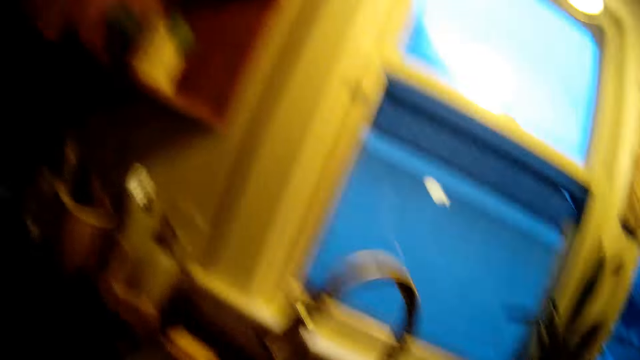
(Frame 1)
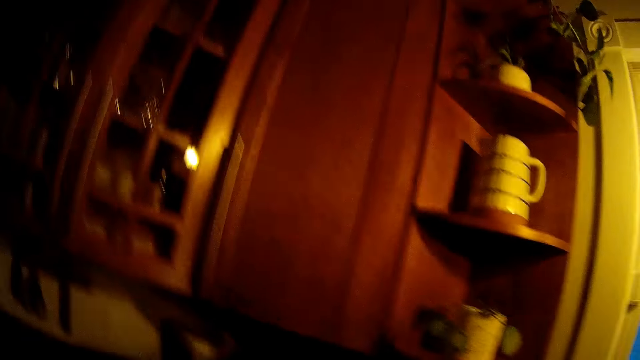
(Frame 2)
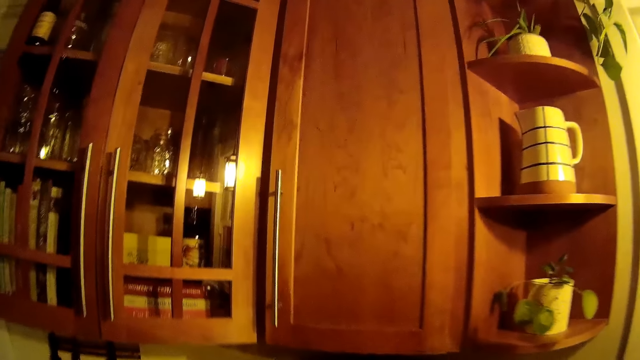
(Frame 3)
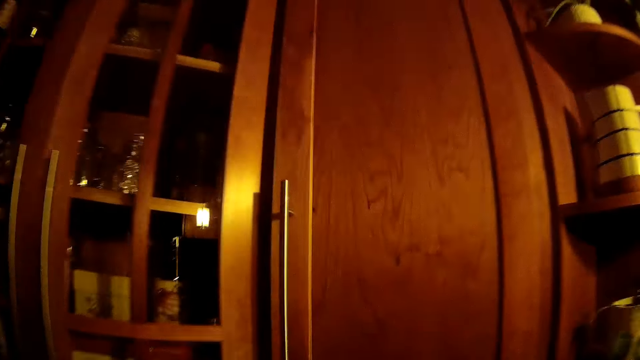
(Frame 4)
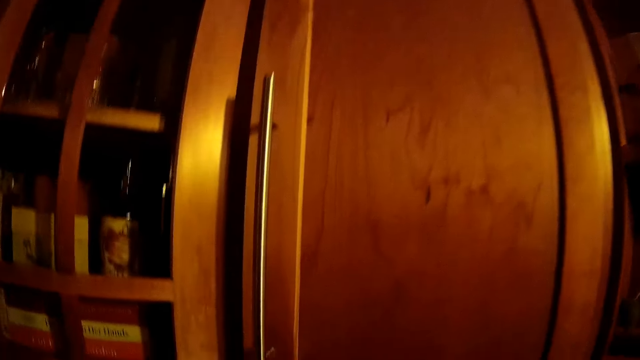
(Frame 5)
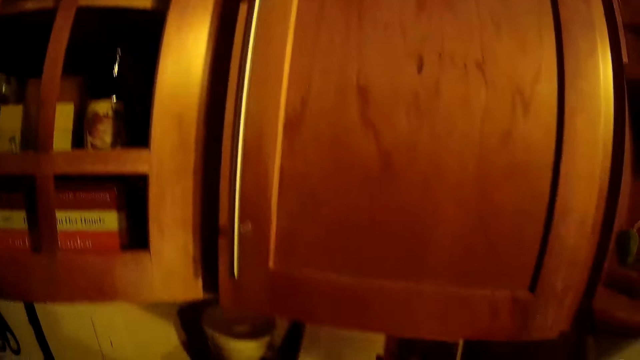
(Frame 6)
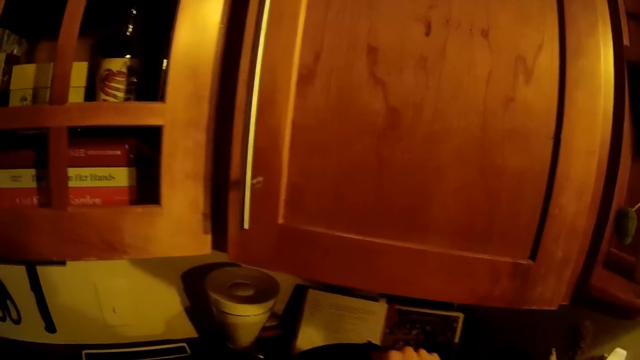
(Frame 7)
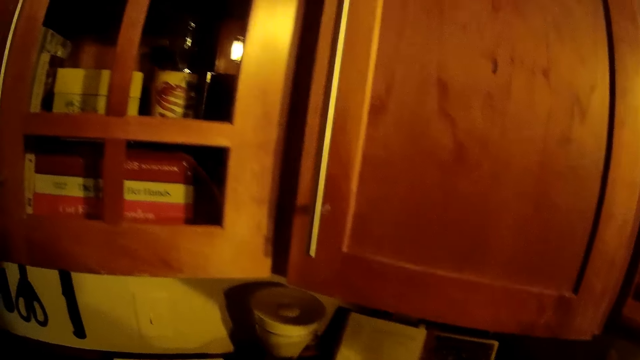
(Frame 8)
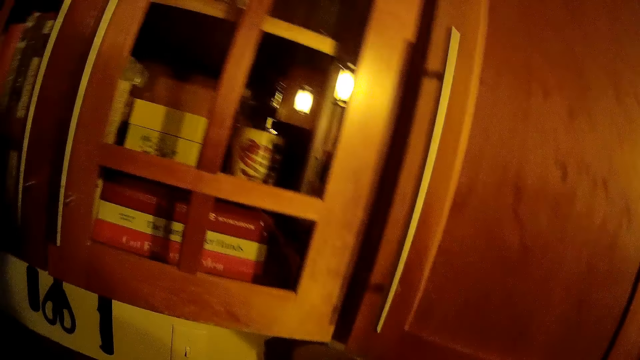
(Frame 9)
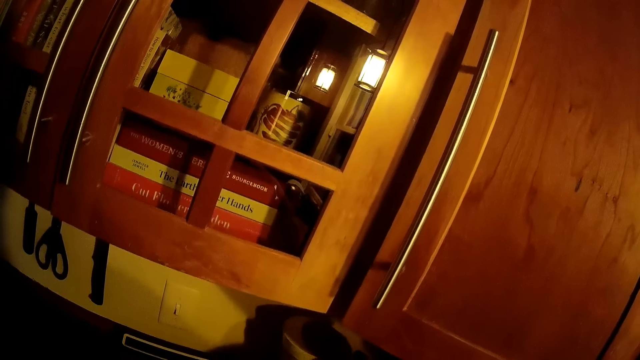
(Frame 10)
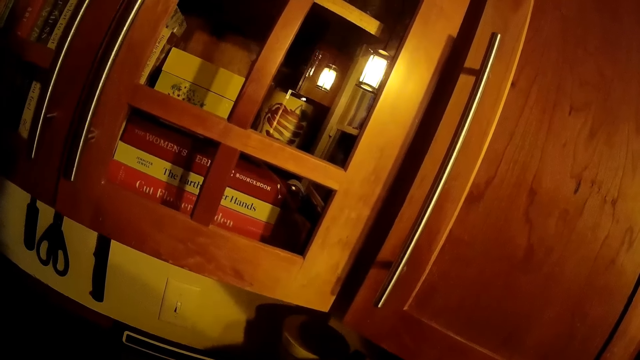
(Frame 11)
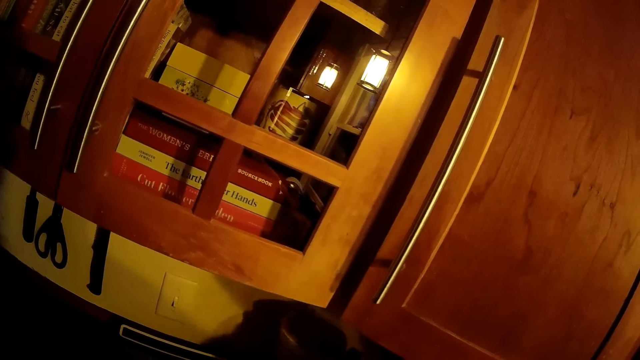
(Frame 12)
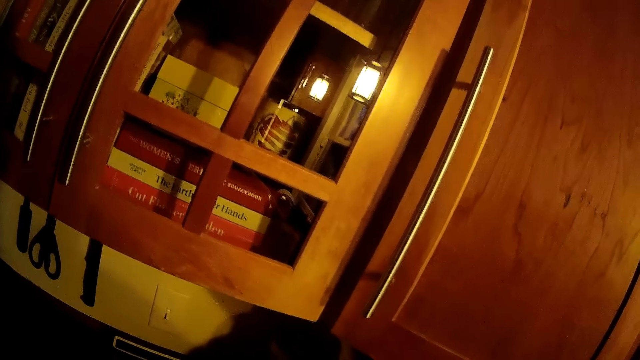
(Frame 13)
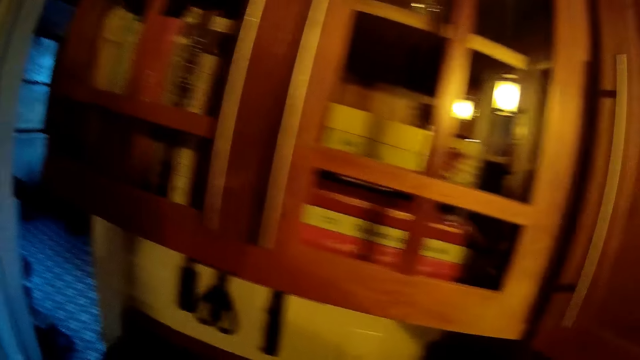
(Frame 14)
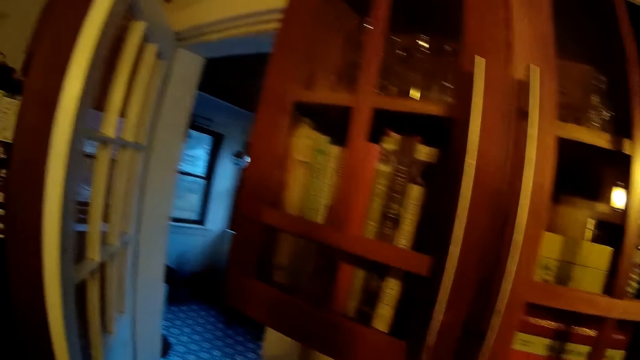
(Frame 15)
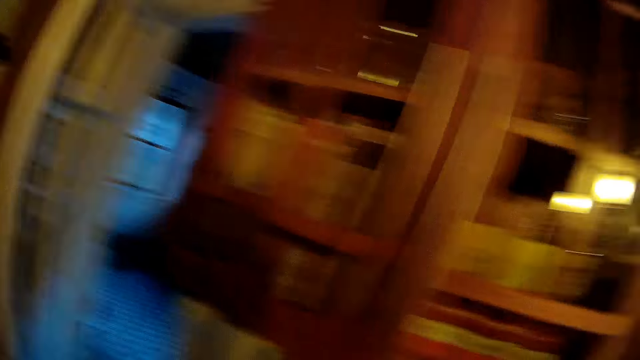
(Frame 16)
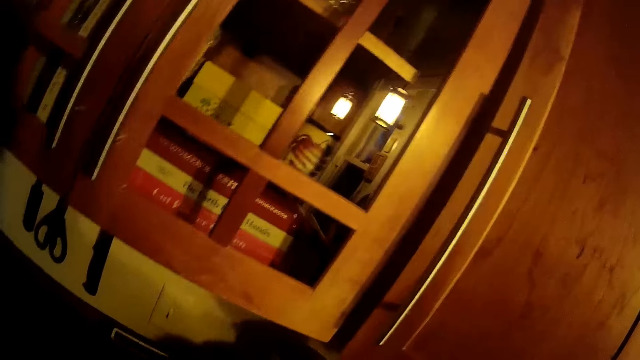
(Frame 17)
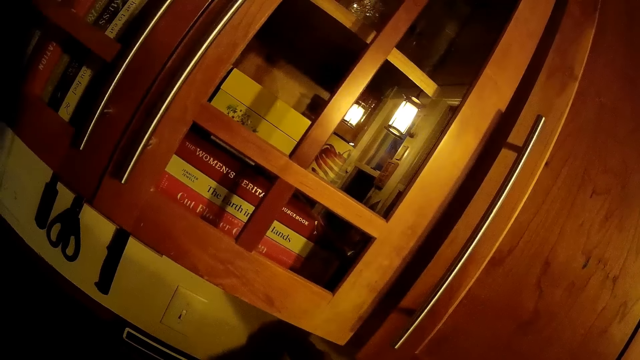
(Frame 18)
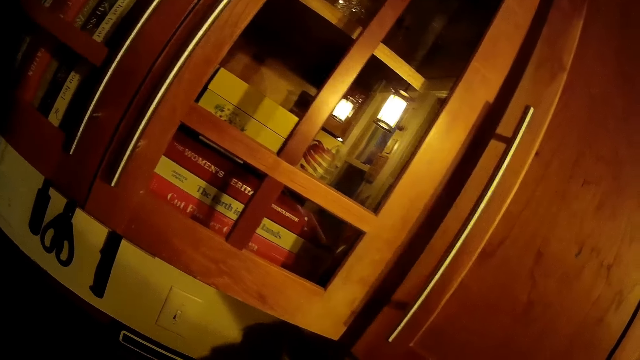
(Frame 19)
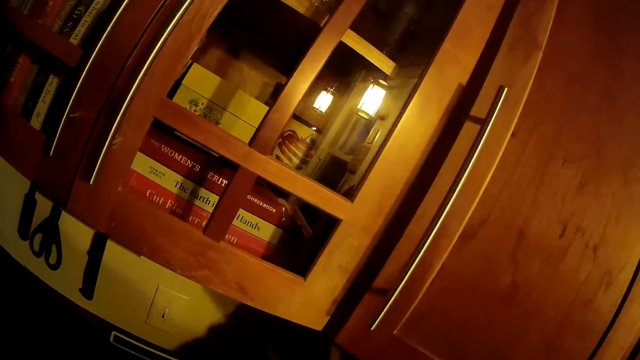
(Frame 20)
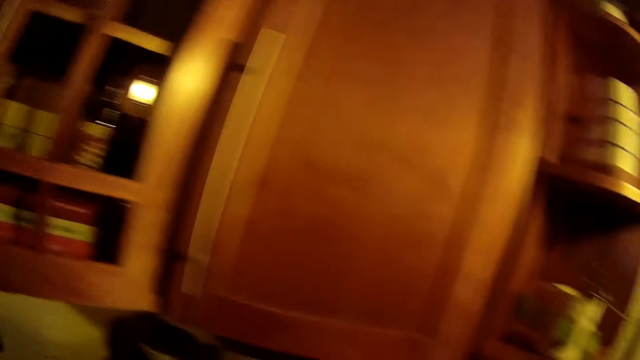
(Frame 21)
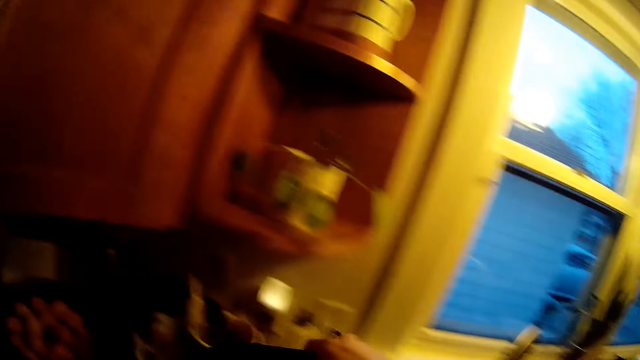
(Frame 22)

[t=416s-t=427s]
The camera wearer picks something. They open a pot on the counter.

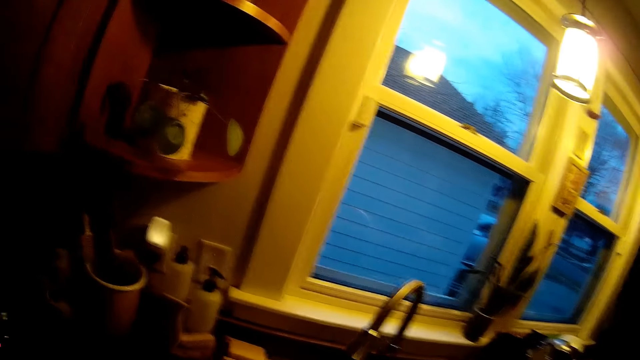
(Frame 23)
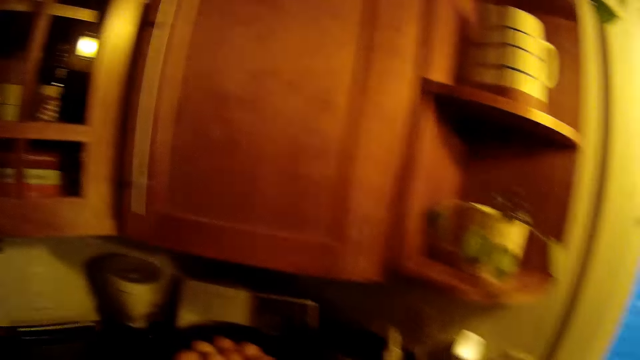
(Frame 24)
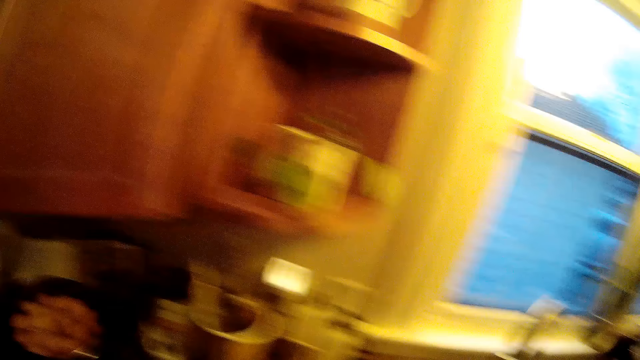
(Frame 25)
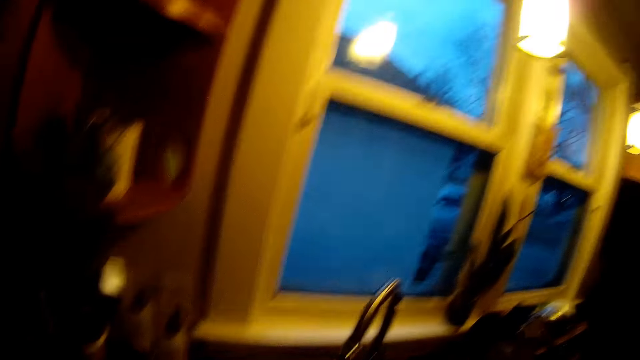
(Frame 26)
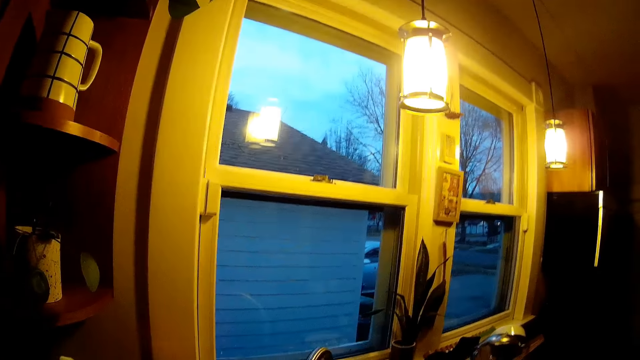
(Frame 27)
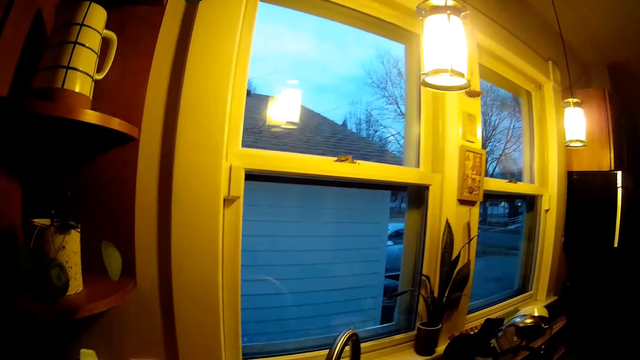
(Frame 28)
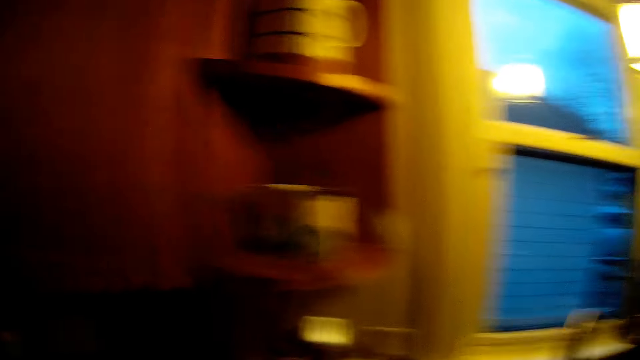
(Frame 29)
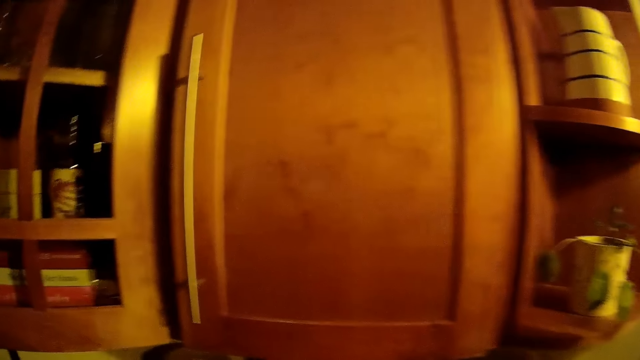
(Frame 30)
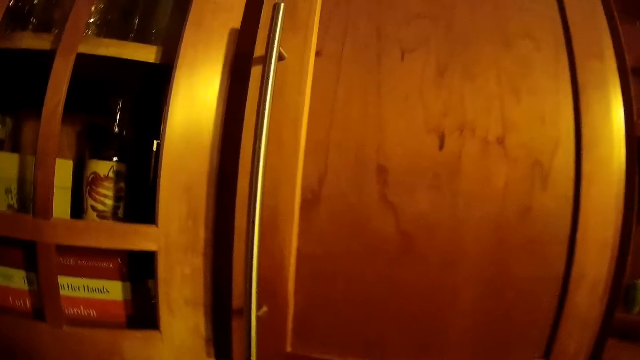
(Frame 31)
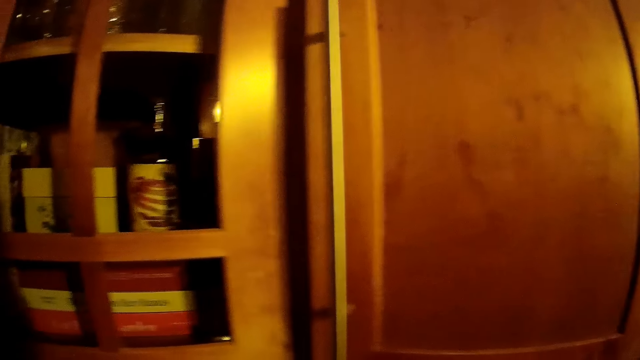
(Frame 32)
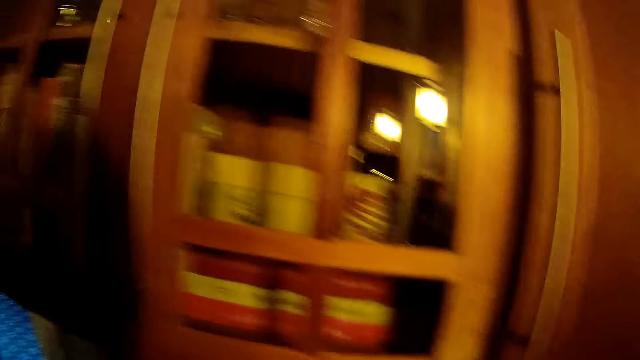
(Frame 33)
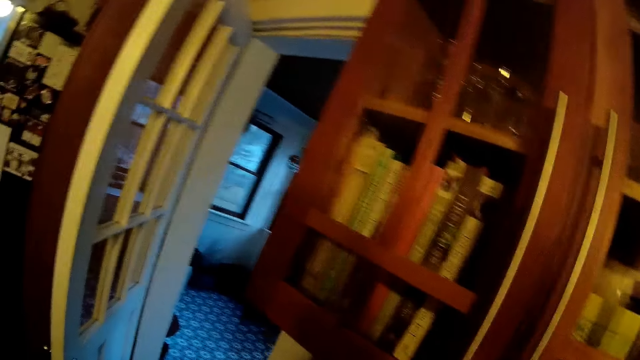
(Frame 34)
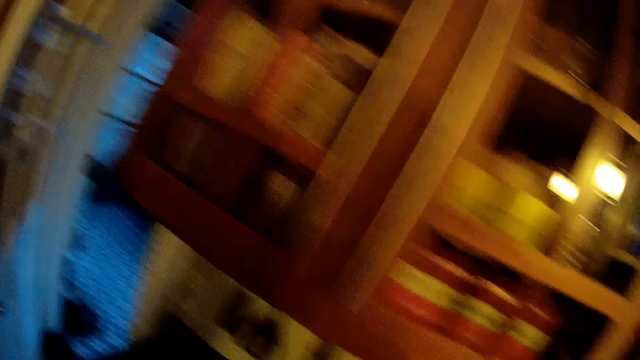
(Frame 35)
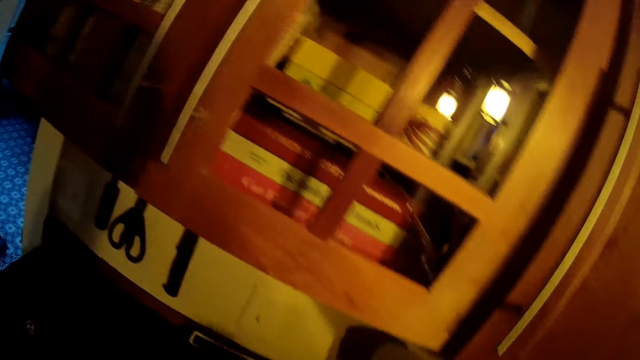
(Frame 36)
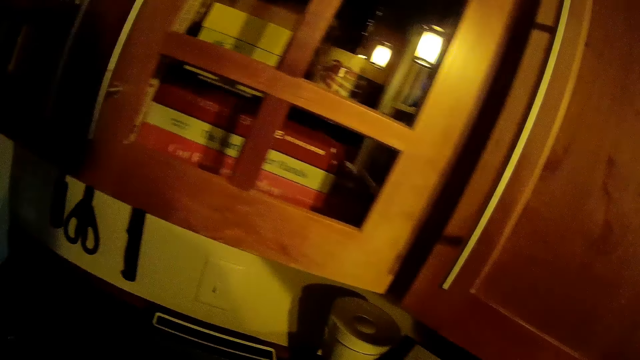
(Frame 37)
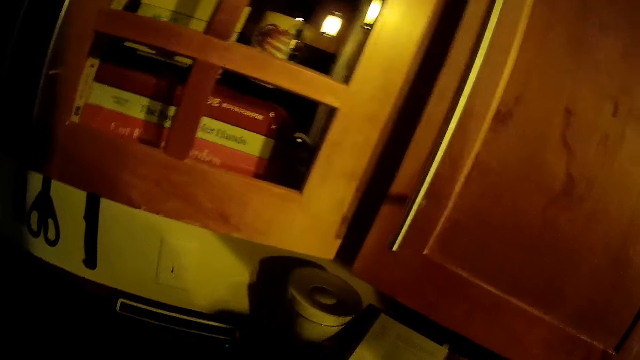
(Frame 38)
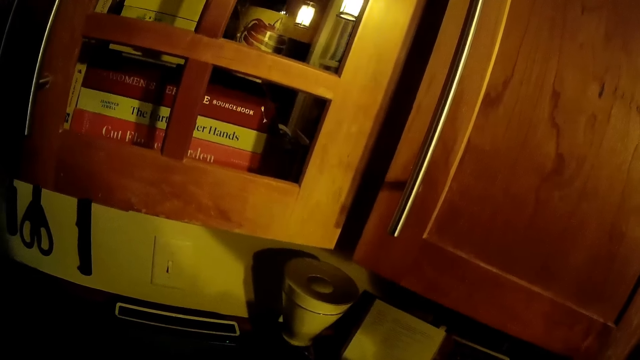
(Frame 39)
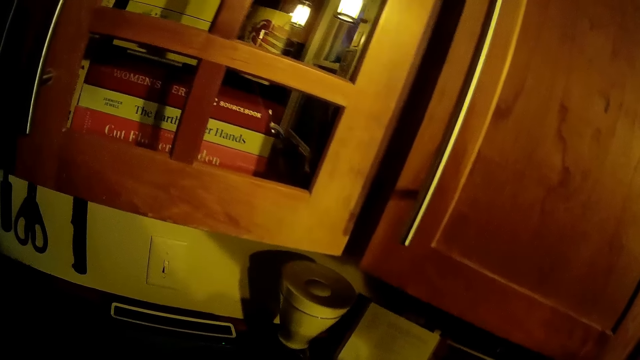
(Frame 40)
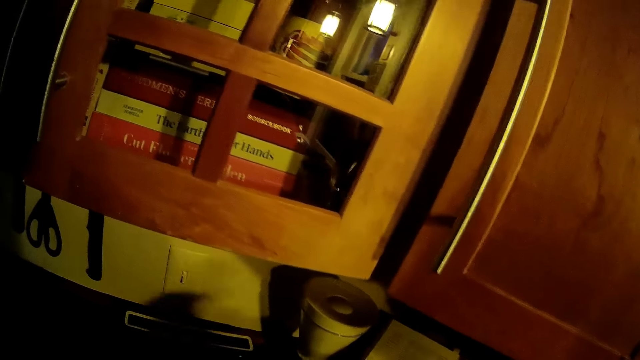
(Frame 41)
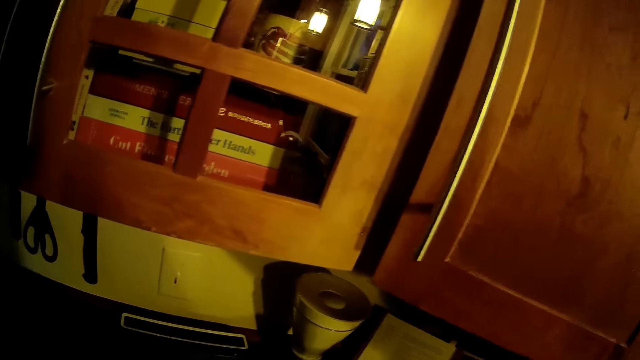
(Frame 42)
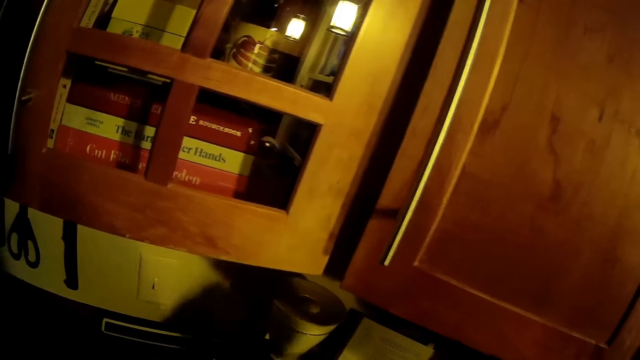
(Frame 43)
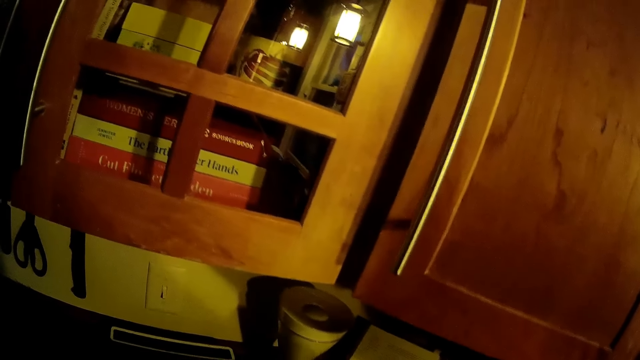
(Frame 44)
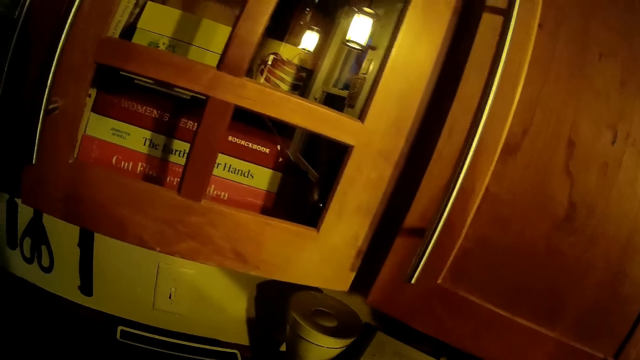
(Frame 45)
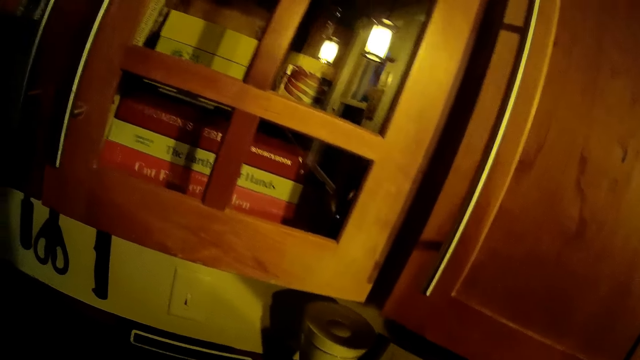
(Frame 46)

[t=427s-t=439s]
The camera wearer does something.
